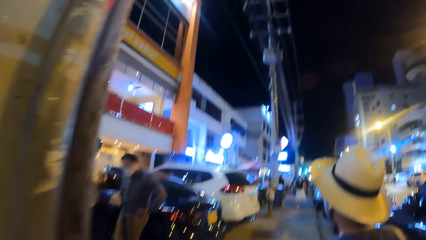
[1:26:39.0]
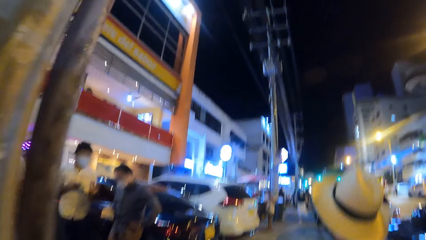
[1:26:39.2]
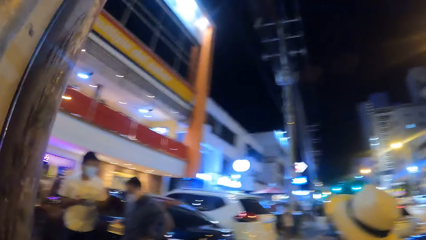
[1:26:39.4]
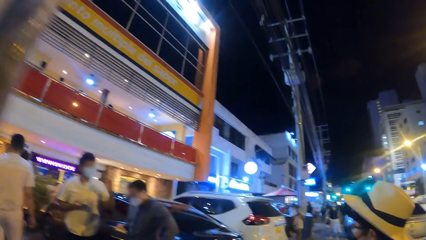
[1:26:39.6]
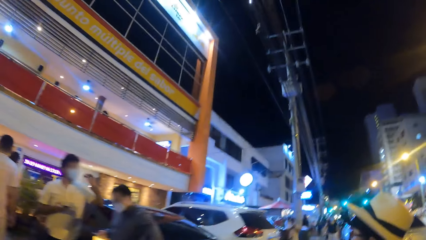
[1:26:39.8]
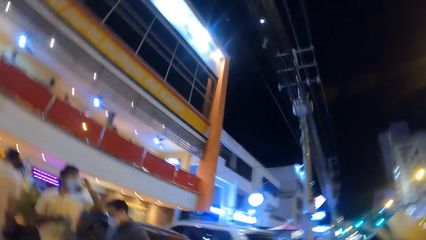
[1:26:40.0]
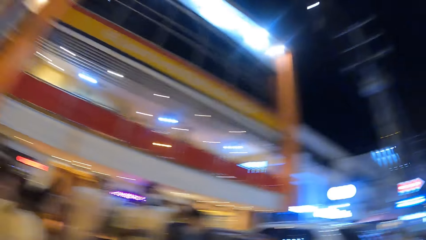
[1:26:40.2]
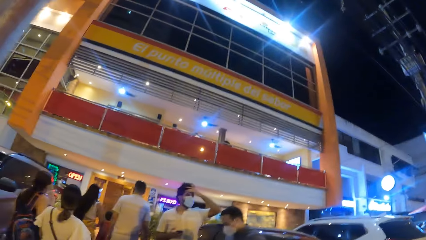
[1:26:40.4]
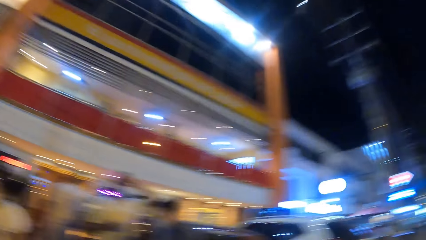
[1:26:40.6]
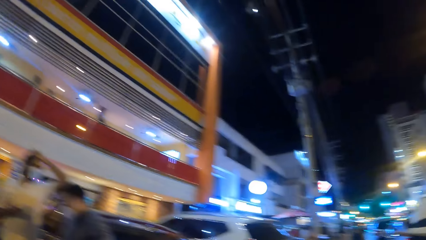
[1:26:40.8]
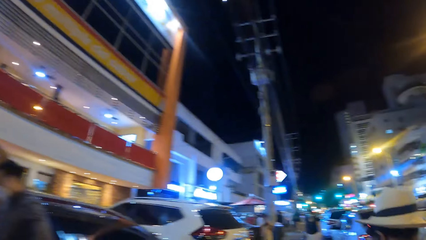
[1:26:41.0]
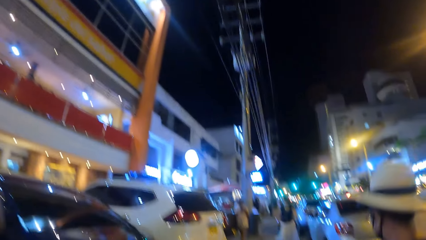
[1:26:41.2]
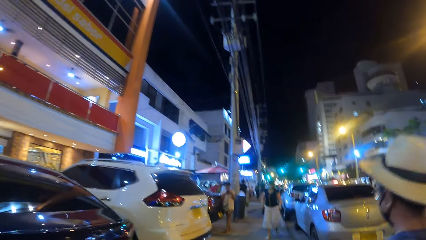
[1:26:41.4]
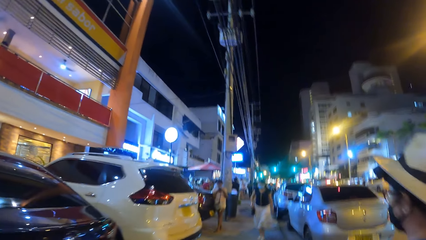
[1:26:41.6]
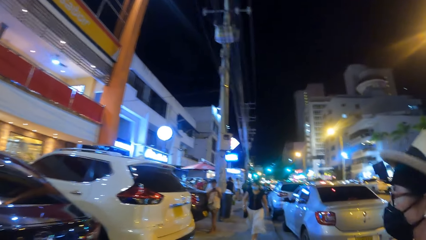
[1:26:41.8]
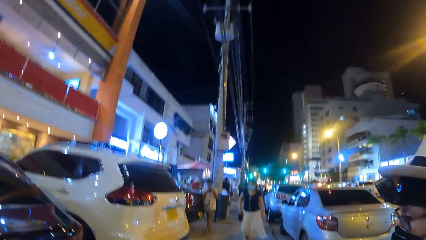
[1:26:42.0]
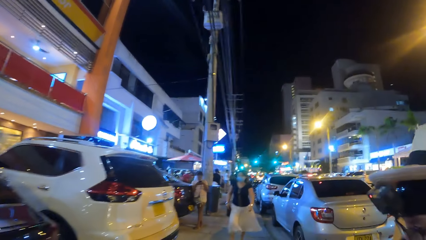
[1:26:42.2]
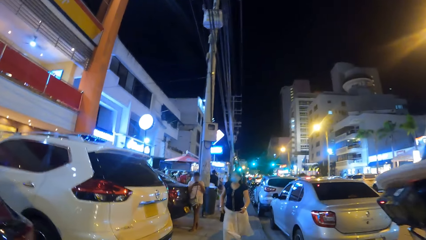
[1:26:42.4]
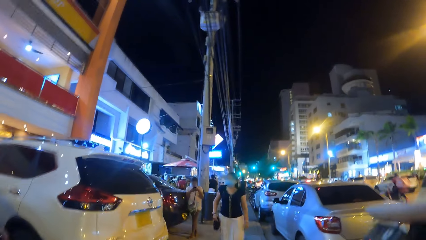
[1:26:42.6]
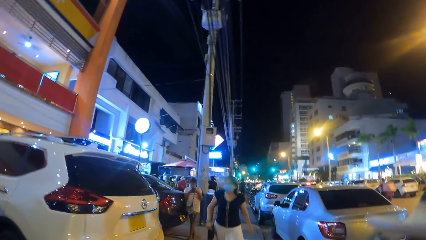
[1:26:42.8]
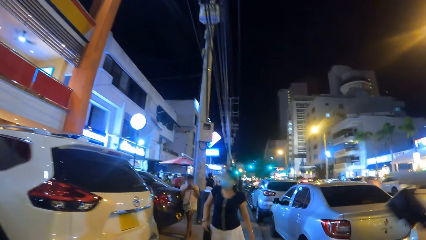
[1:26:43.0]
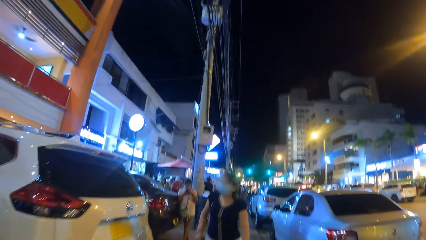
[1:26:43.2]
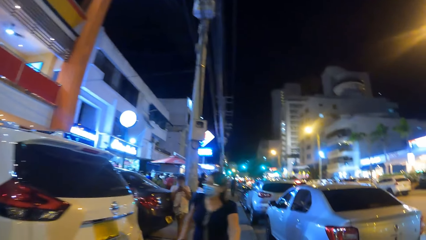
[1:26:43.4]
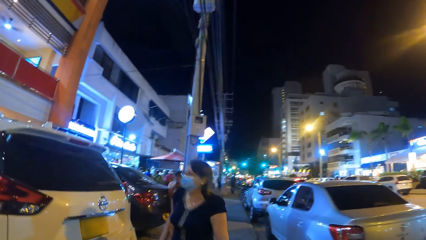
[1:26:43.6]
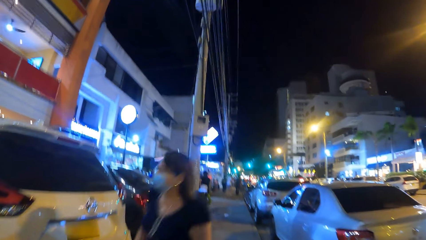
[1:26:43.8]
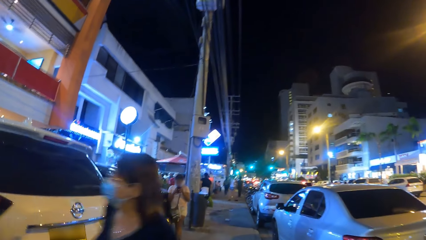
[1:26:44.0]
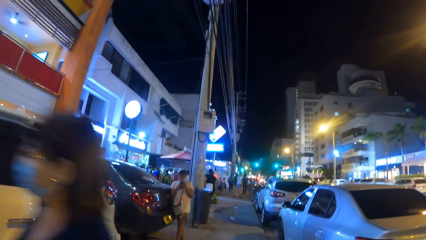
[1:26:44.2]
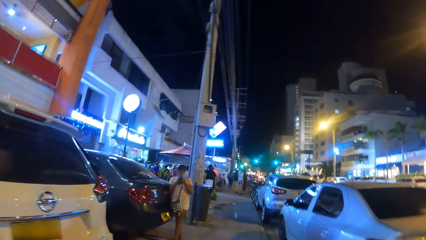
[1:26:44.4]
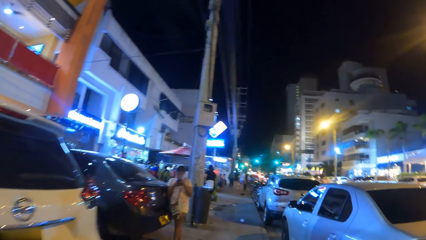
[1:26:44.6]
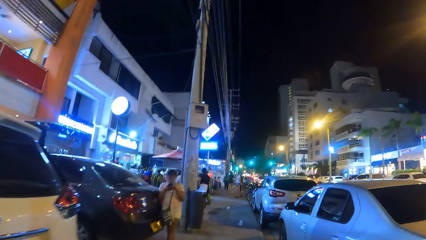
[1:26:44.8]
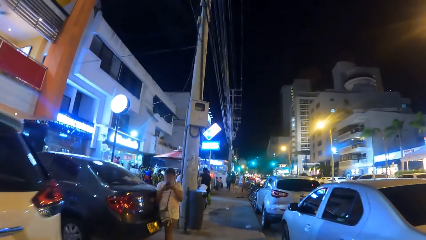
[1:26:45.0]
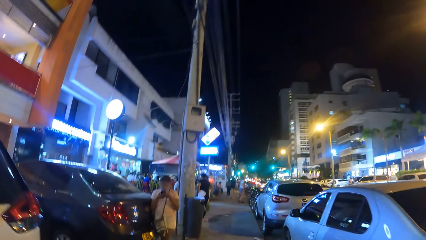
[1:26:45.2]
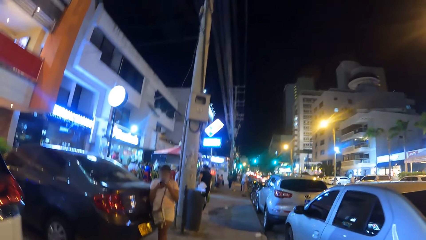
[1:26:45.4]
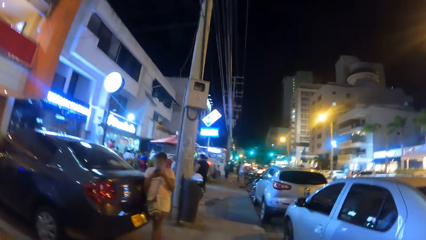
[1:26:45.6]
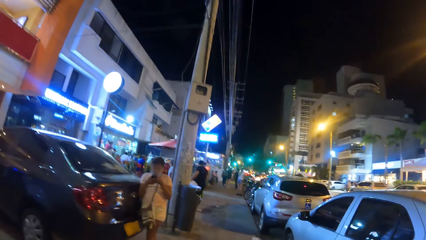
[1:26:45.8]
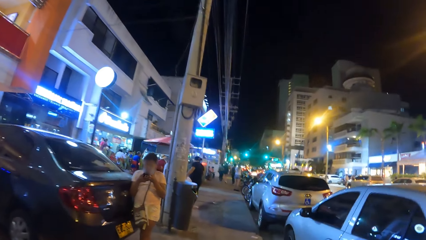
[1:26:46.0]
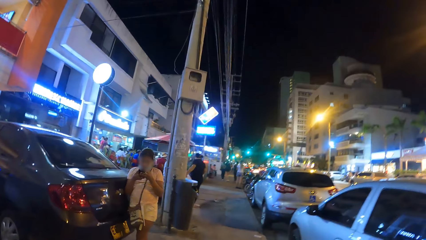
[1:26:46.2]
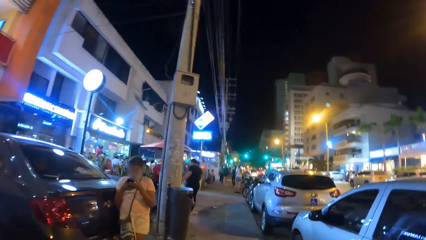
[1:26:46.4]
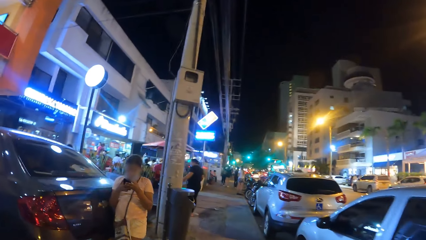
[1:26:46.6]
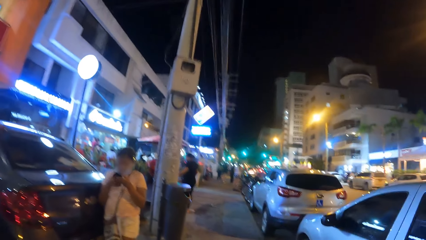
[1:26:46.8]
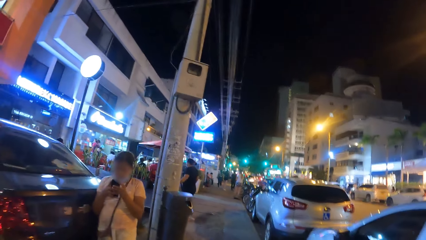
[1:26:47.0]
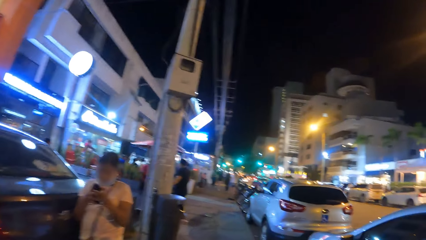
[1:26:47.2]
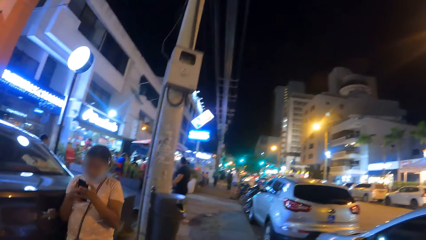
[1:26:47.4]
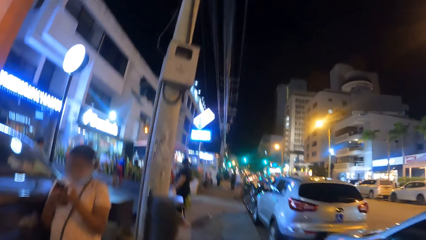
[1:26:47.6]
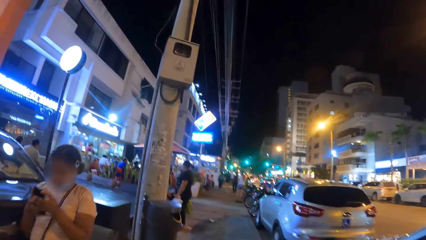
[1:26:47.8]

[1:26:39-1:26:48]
The camera wearer looks around. They look around again. A person walks around. The camera wearer walks around.

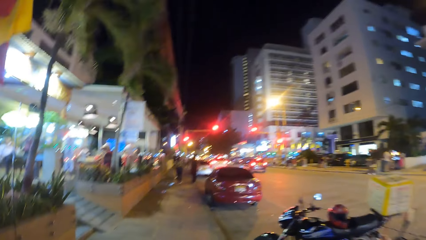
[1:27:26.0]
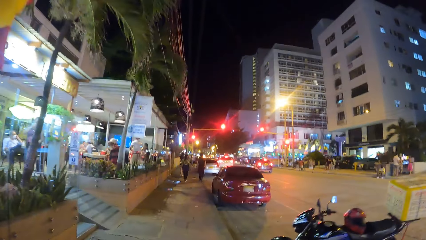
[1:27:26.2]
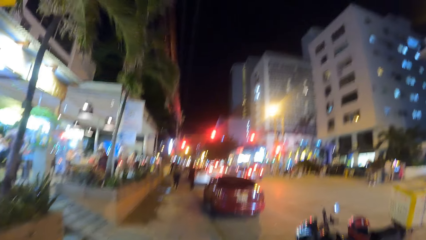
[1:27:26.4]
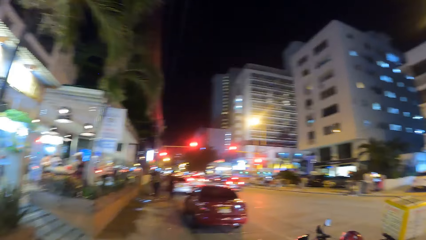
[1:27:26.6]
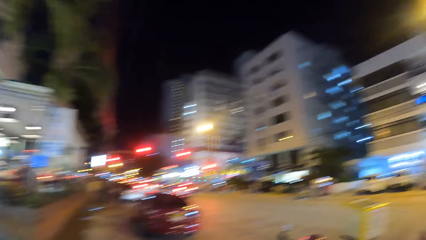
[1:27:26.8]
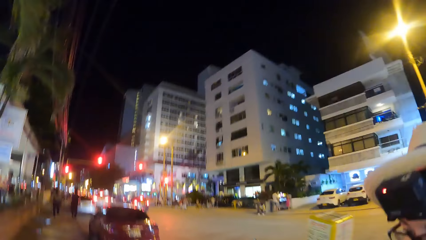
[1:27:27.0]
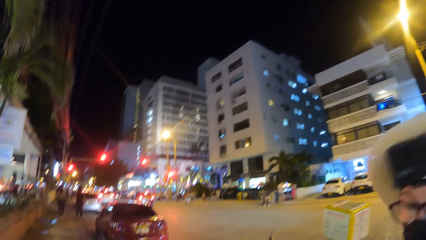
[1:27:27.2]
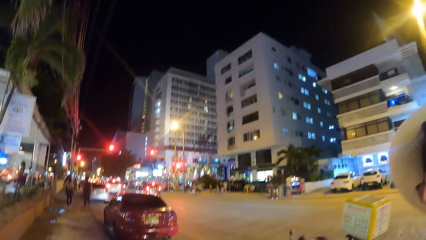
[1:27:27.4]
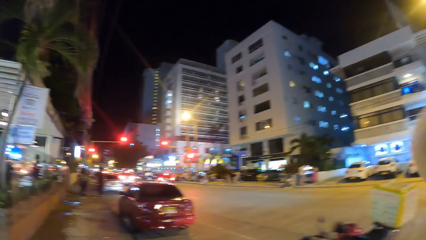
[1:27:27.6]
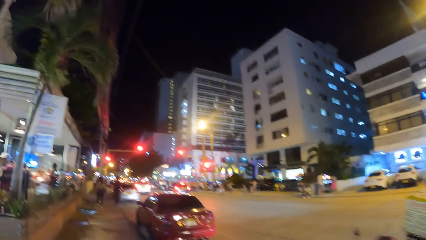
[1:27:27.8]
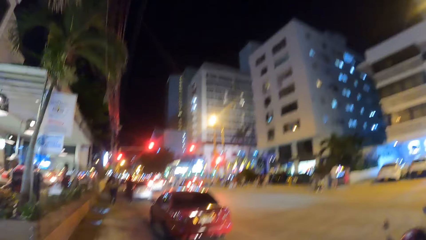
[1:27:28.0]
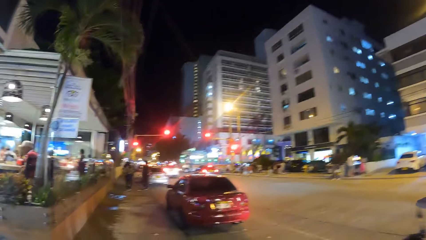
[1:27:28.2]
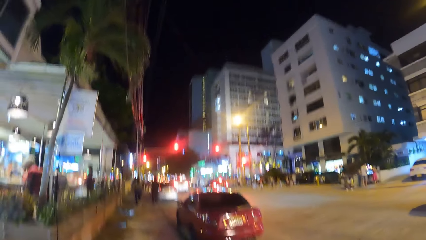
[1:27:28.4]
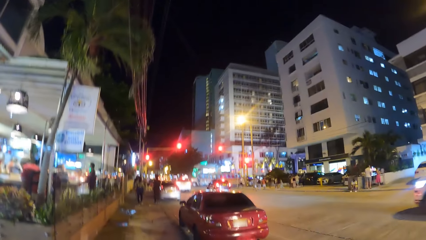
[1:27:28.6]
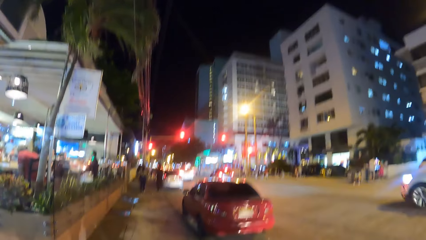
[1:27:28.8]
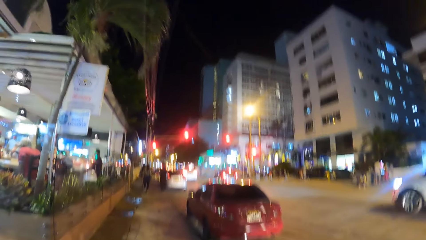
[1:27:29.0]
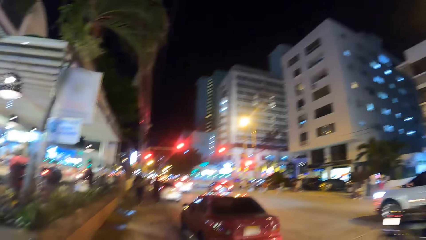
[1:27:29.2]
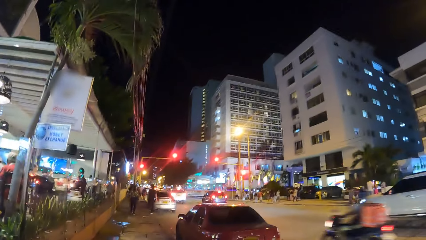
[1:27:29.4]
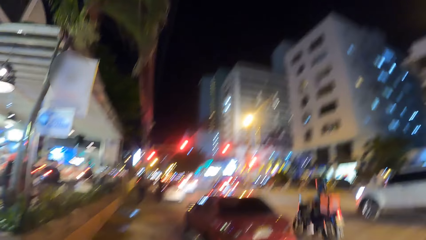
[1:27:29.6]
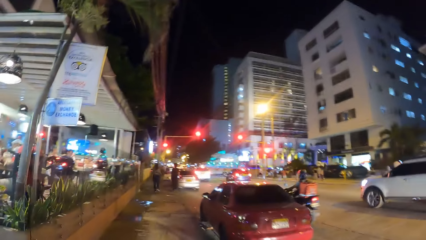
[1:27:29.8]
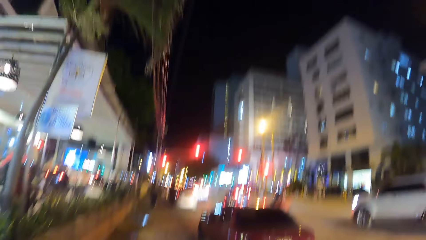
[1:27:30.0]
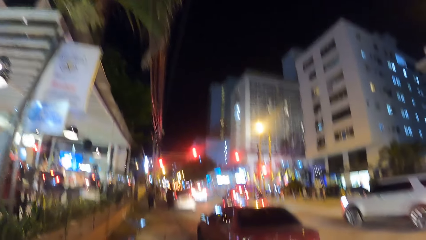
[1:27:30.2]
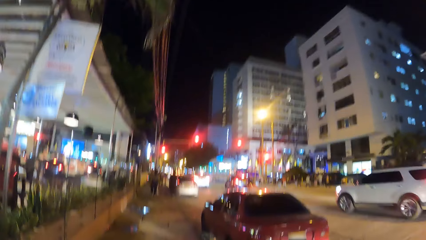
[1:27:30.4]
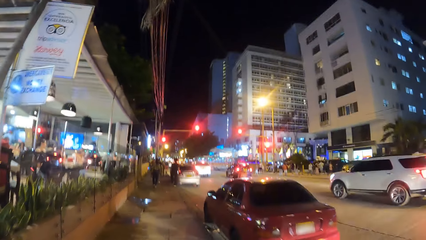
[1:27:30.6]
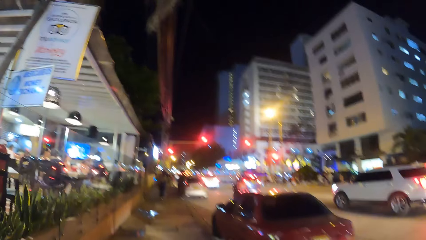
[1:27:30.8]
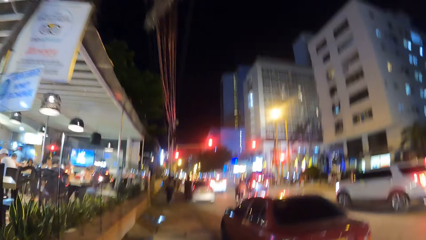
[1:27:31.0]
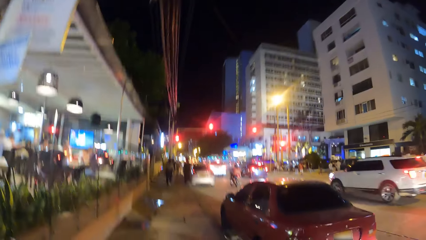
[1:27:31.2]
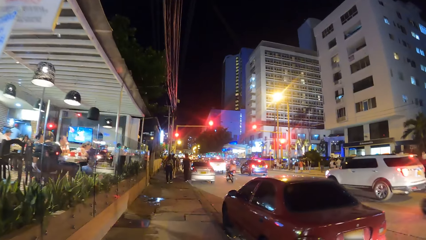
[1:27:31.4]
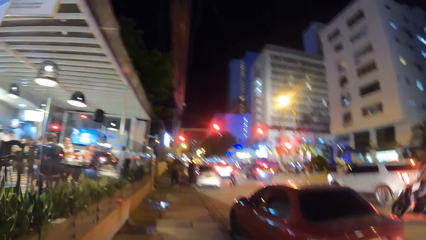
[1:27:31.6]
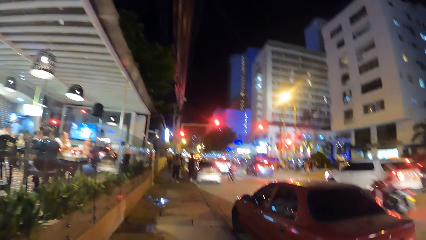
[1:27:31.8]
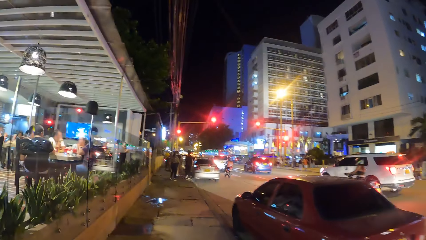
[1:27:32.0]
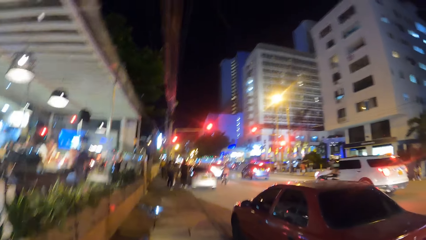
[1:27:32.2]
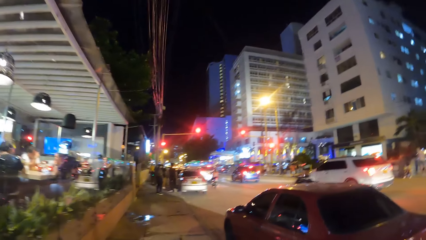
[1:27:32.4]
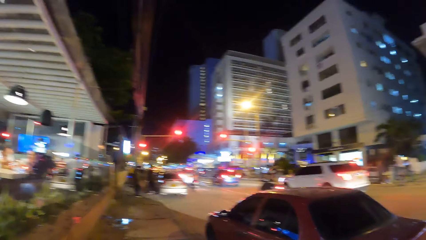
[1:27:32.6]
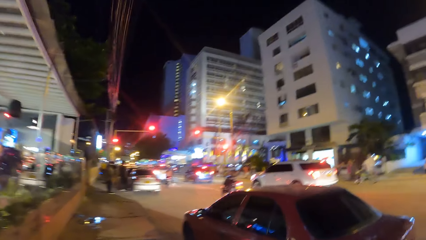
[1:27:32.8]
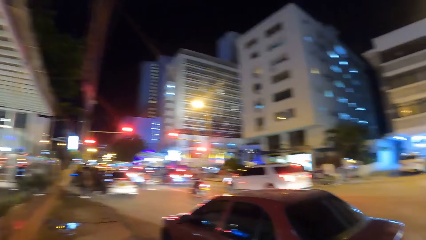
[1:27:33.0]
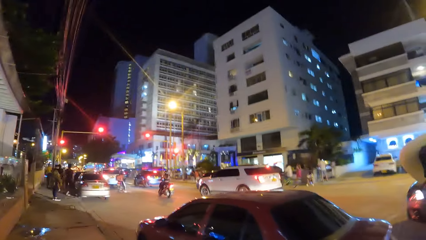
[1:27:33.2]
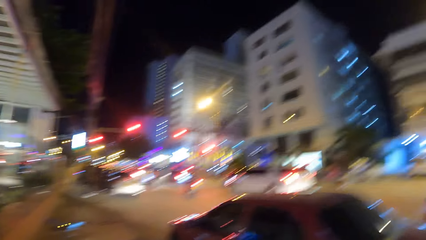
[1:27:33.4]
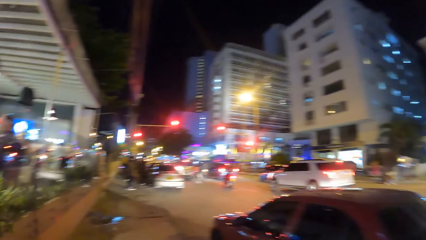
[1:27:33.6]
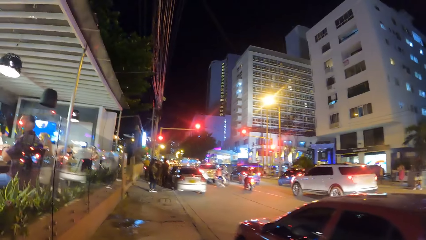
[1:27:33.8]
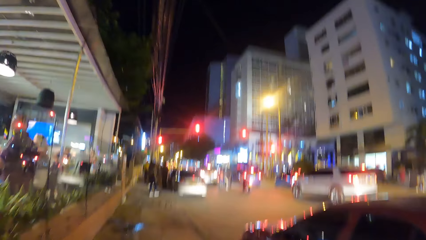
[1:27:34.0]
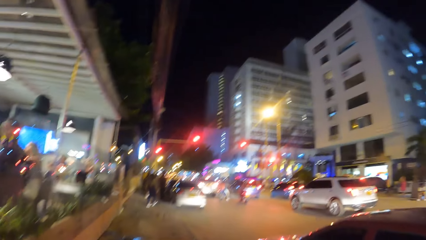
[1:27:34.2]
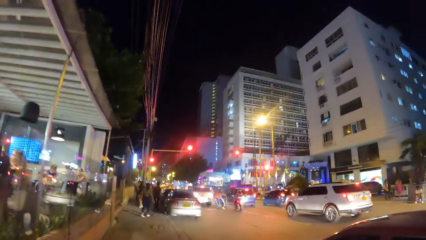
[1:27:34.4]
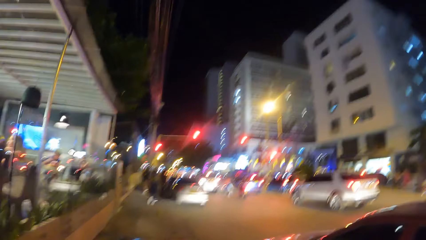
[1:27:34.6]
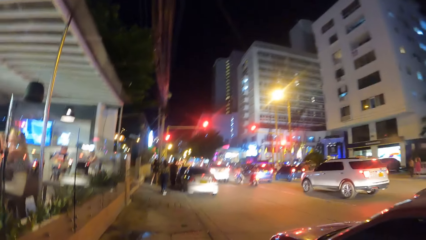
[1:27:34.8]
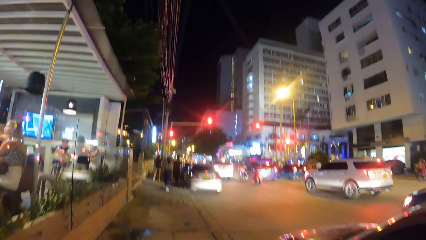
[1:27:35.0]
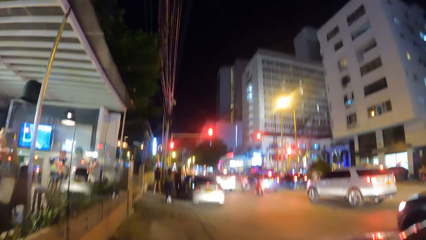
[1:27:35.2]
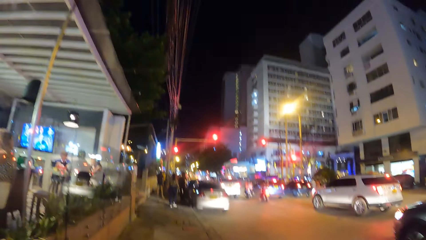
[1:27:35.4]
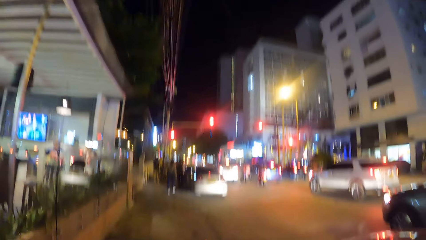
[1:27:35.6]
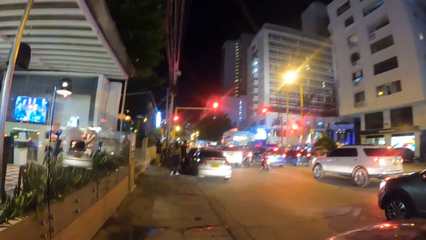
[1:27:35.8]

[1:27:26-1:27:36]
The camera wearer looks around. A person walks around. The camera wearer walks around. The person walks around. The camera wearer looks around. They walk around.
